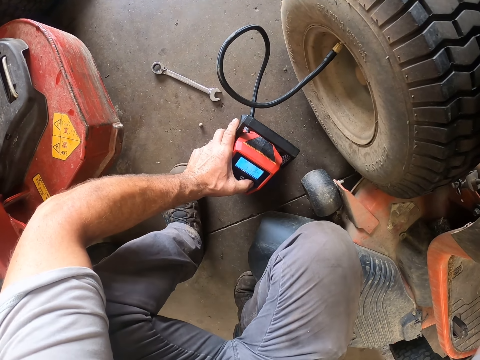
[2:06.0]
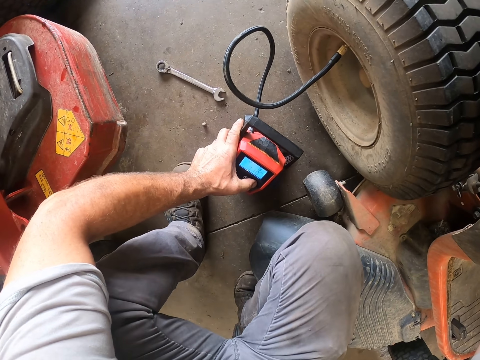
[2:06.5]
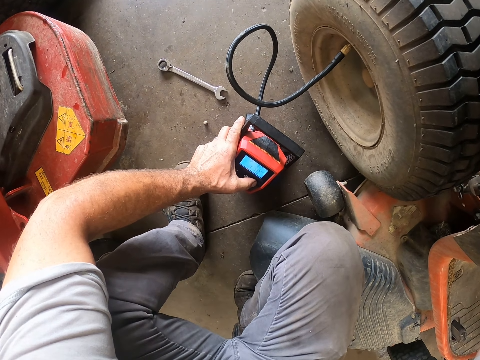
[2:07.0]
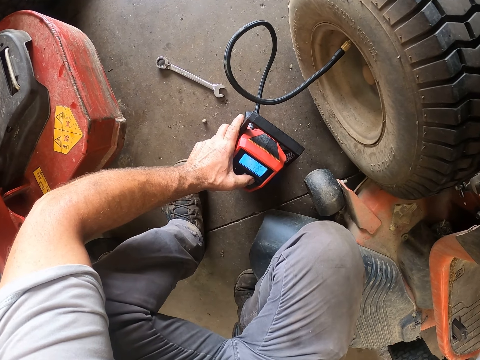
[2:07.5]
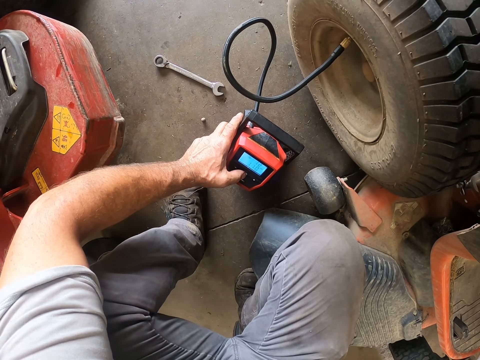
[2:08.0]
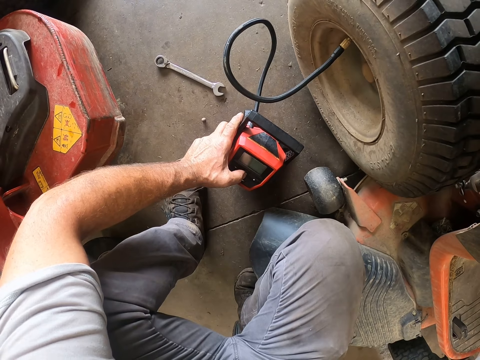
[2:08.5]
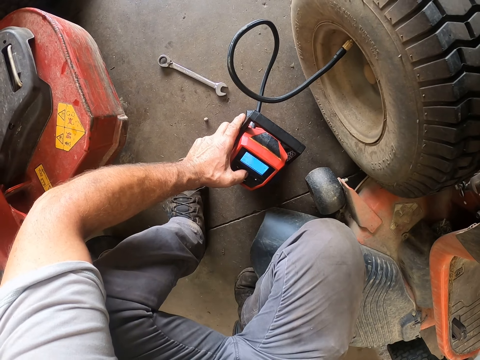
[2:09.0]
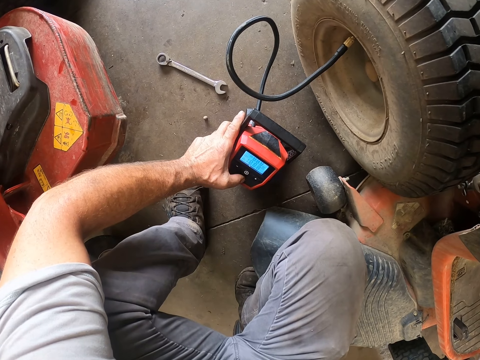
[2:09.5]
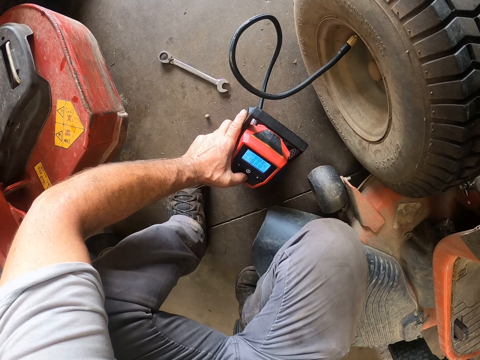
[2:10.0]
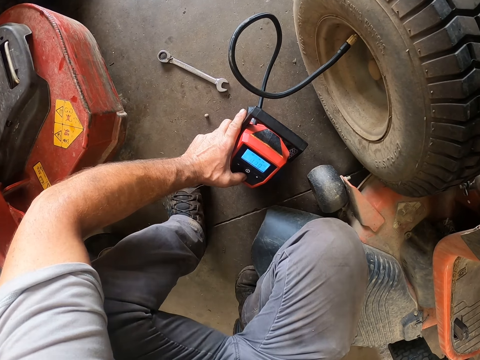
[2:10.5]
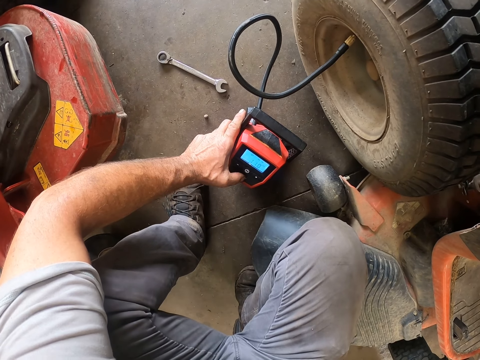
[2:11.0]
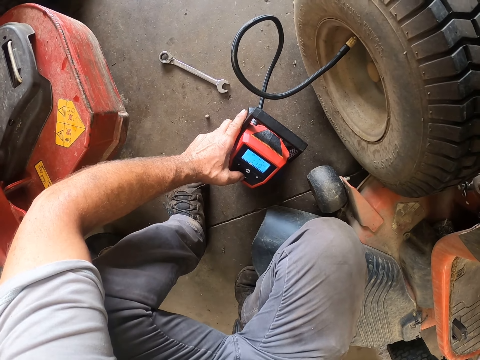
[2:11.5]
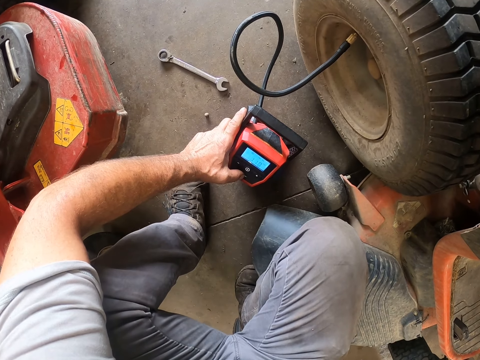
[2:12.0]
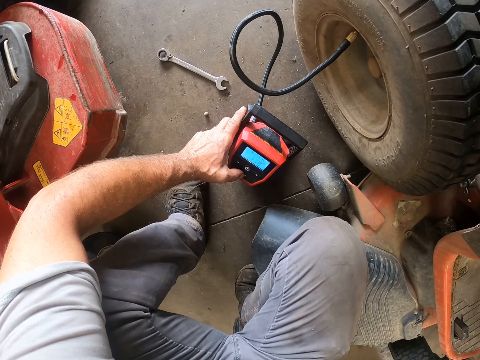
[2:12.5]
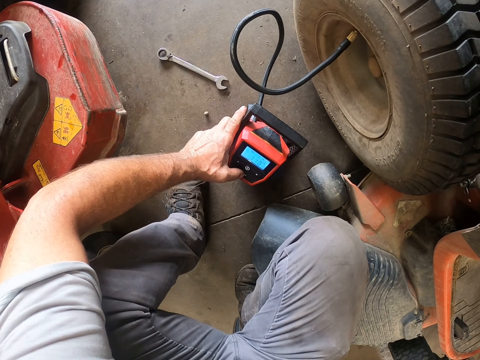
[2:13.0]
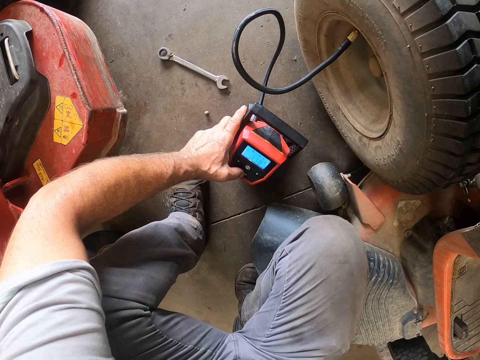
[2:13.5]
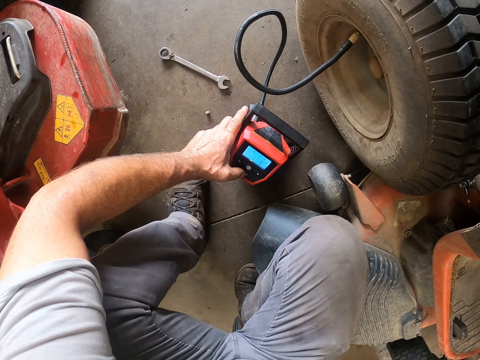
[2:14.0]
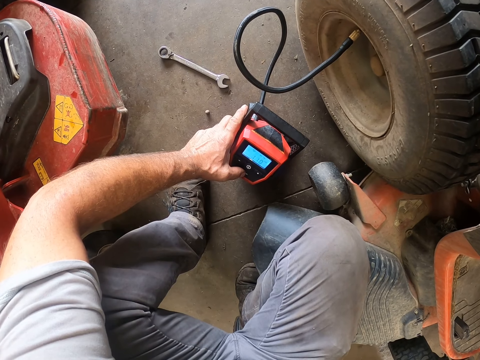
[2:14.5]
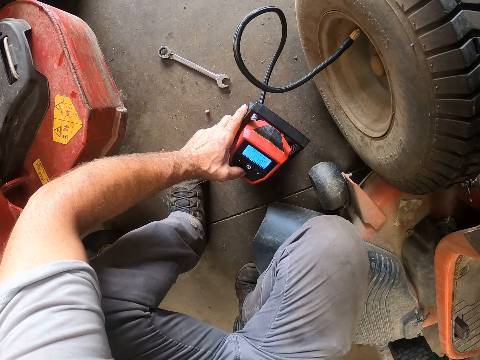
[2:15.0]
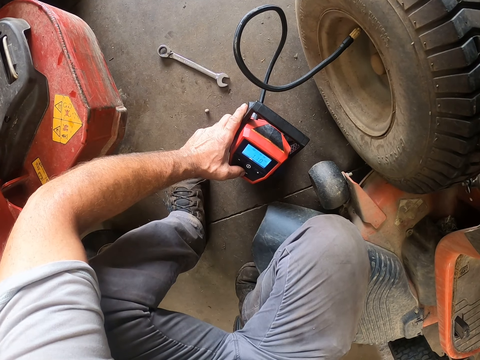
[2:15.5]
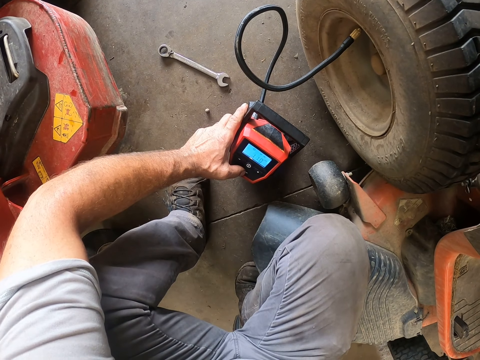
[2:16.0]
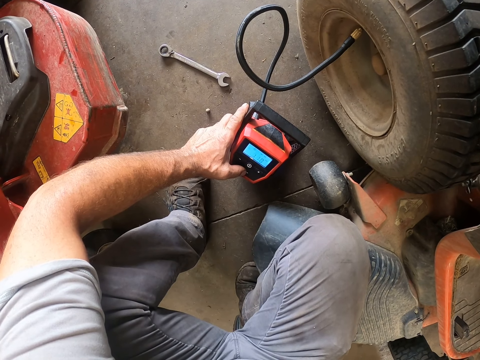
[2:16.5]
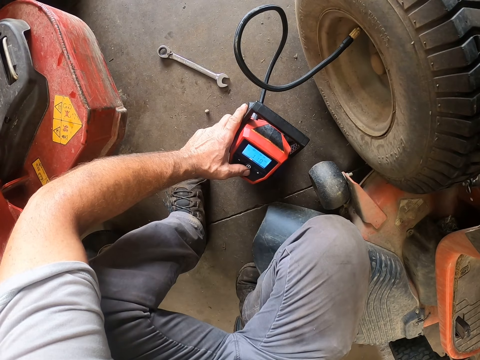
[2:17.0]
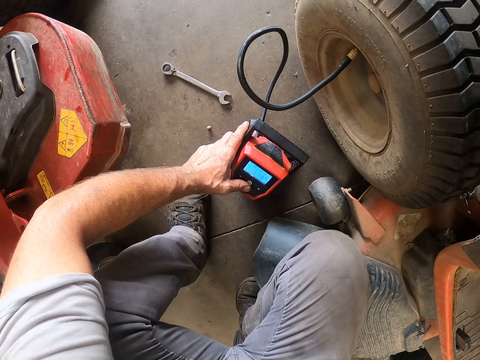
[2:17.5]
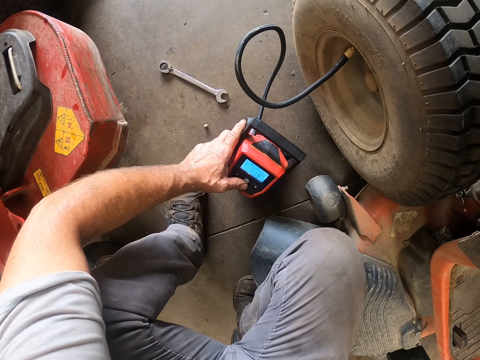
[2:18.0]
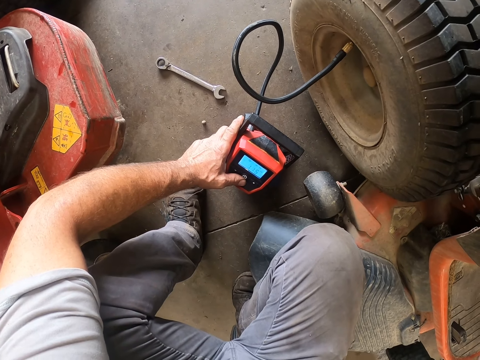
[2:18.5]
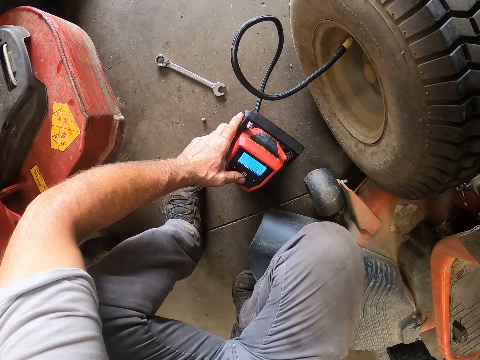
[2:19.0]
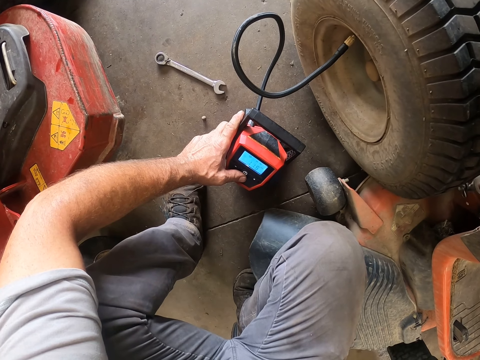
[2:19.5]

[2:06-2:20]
The camera wearer holds the barometer.

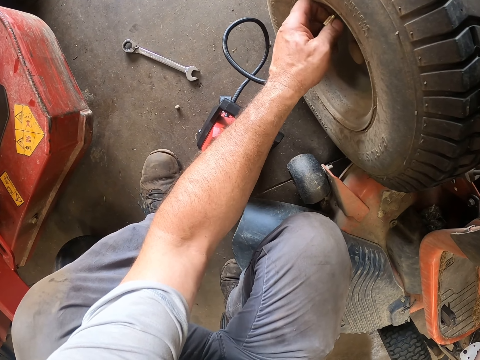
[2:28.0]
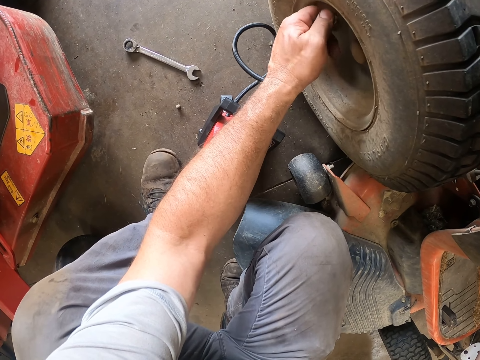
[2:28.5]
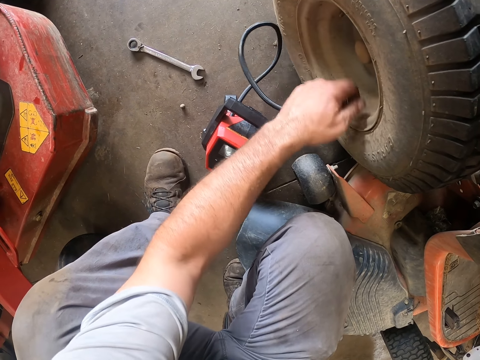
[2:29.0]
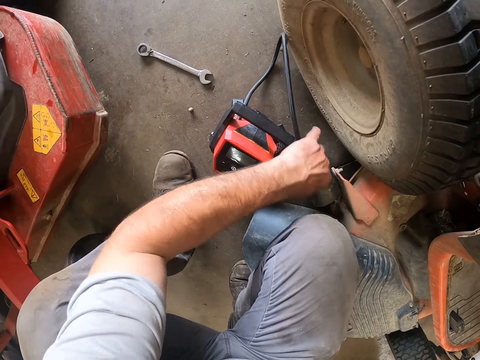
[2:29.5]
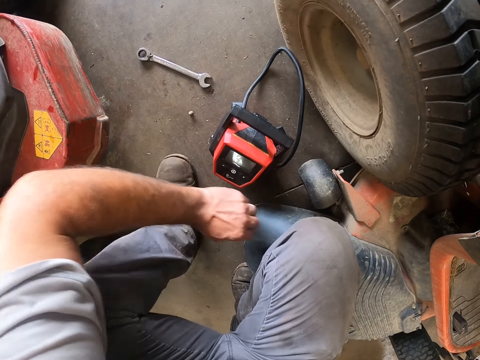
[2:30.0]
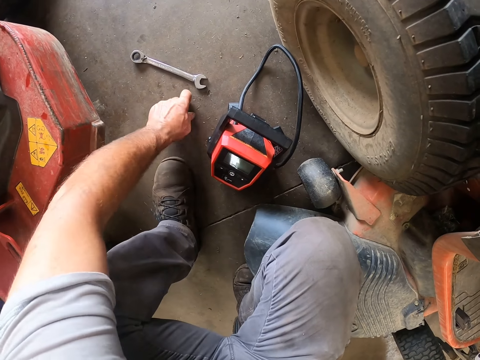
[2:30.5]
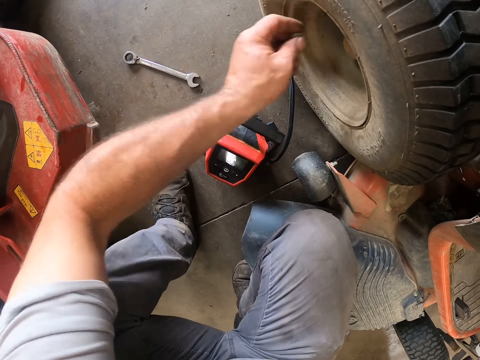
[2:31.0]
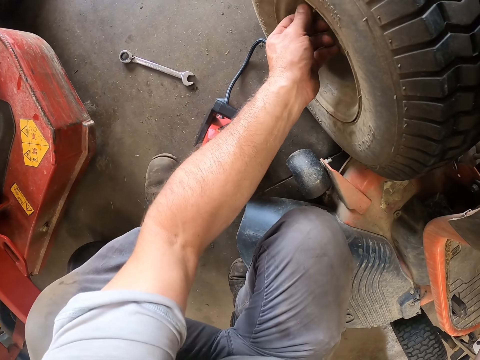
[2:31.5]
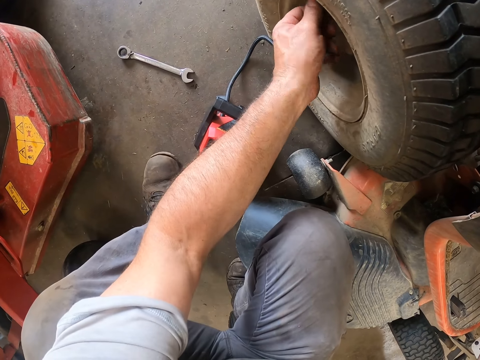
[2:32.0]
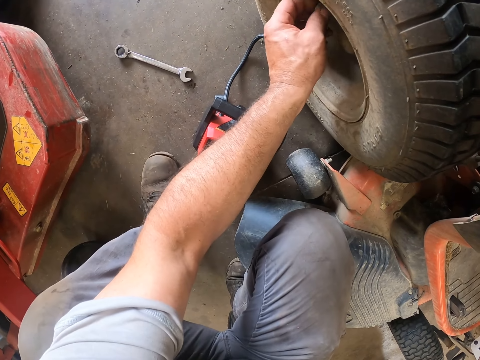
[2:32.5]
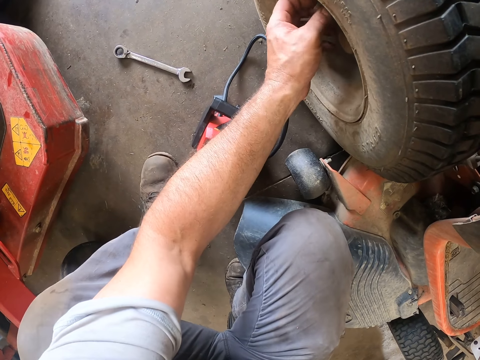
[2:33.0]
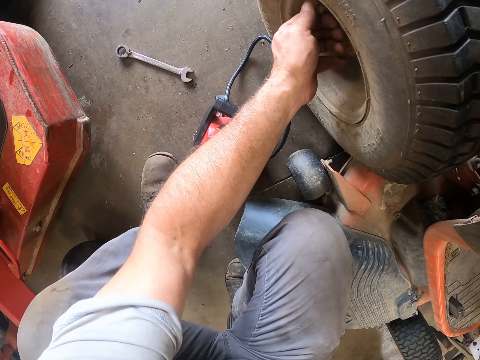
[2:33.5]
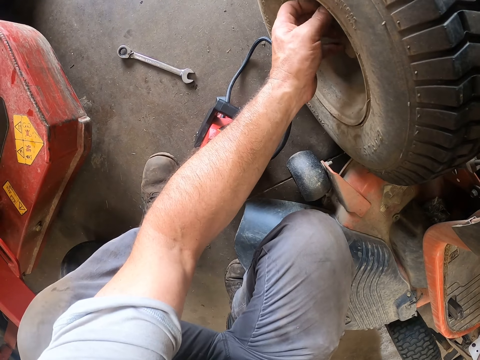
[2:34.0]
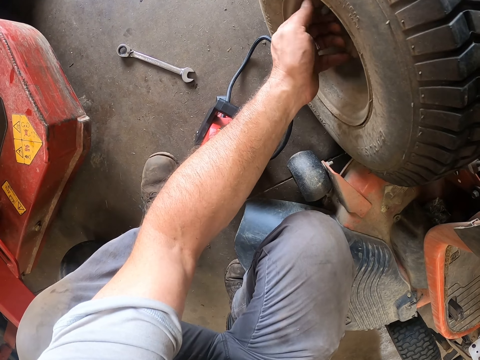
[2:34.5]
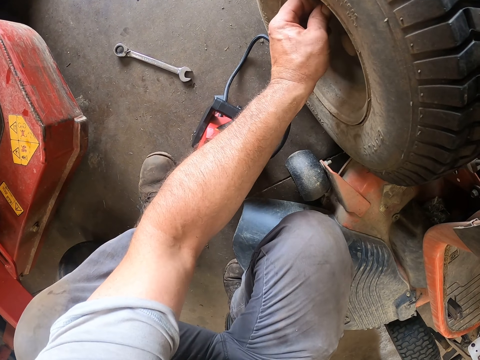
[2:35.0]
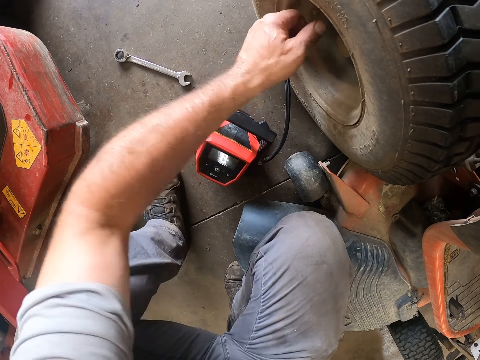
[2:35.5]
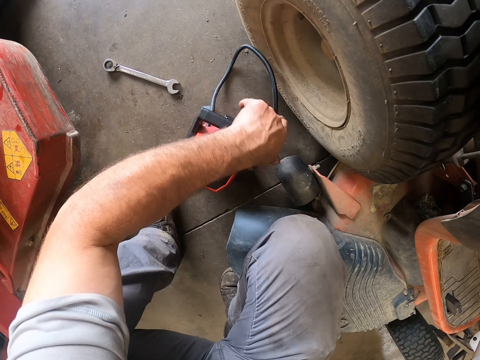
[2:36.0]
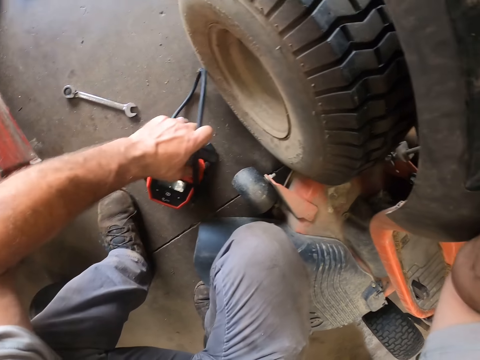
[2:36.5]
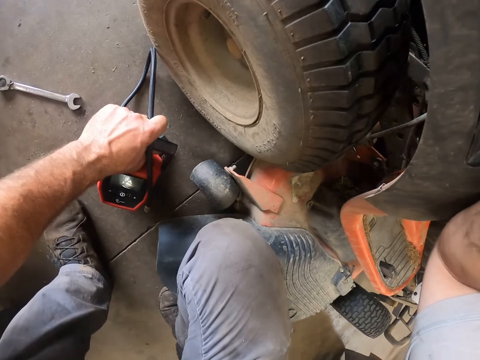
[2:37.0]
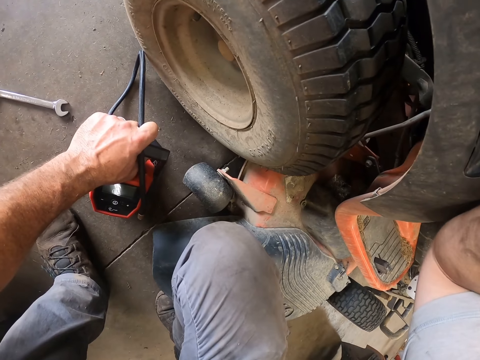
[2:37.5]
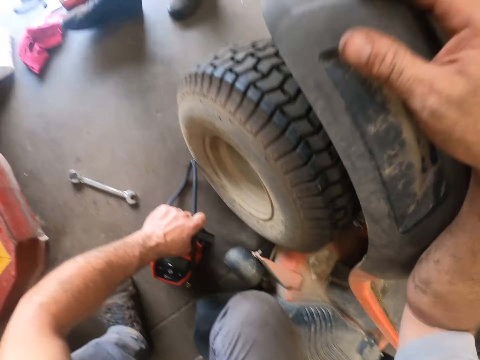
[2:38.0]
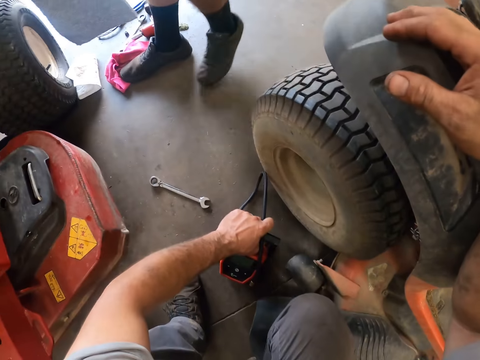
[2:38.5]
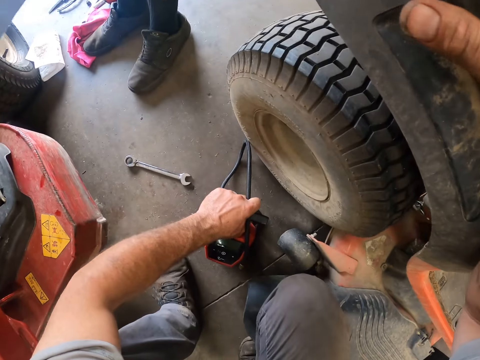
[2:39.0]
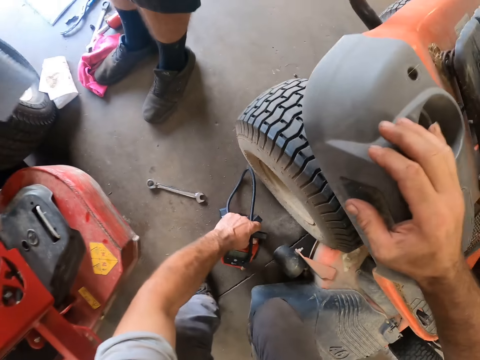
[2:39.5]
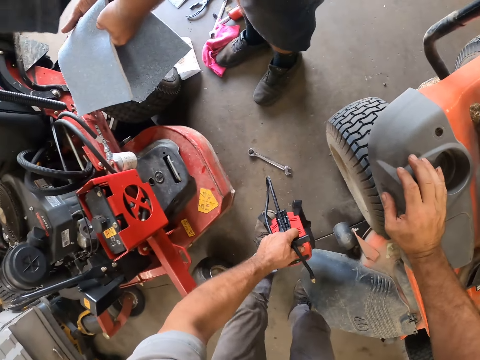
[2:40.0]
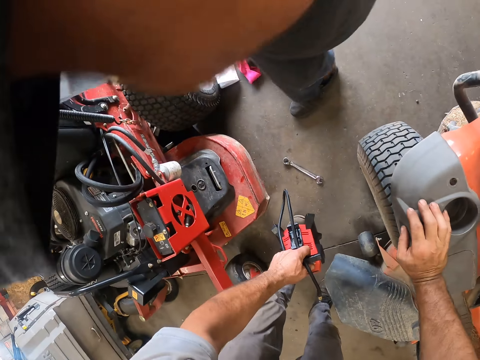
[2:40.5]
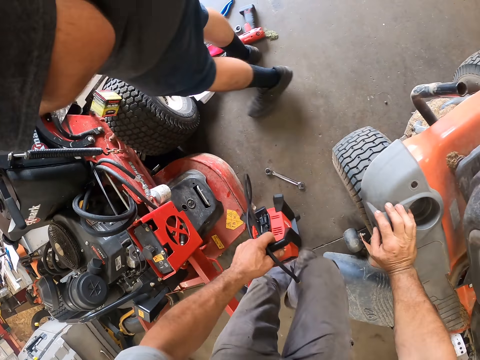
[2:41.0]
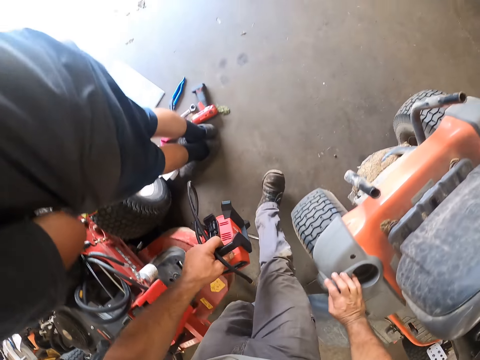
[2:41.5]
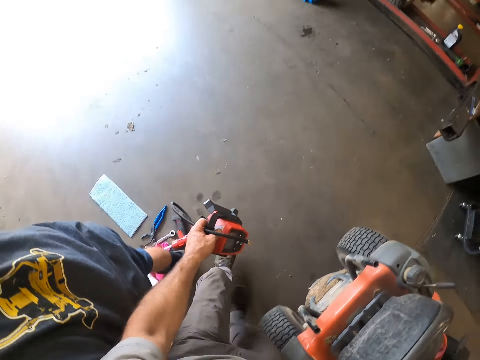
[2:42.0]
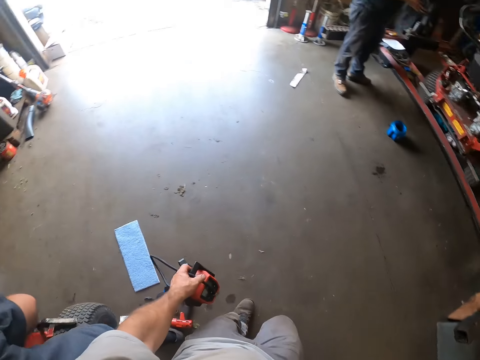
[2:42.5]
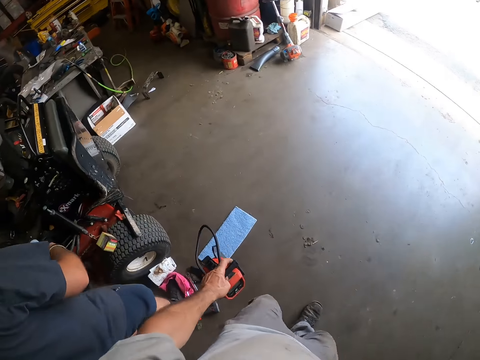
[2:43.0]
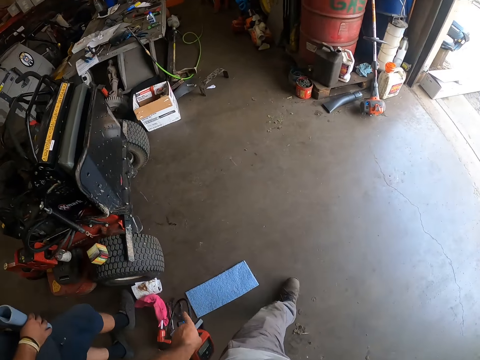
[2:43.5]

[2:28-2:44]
The camera wearer drops the hose on the floor. He picks up the cap on the floor with his left hand. He closes the air valve with the cap. He picks up the air pump hose with his right hand. A man walks towards a lawn mower. The camera wearer carries the air pump with his left hand. He walks towards a table in the room. The man stands near the camera wearer.
